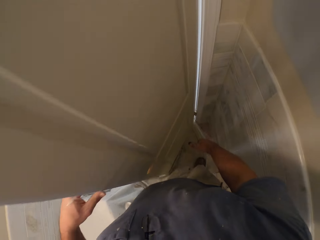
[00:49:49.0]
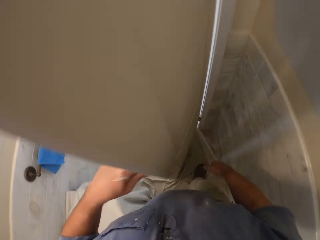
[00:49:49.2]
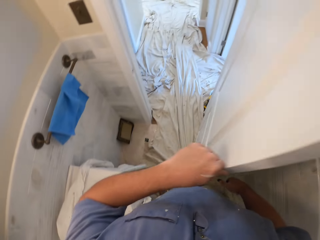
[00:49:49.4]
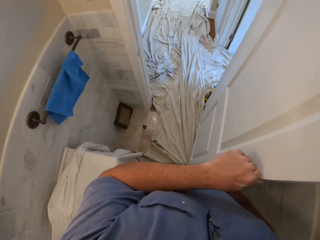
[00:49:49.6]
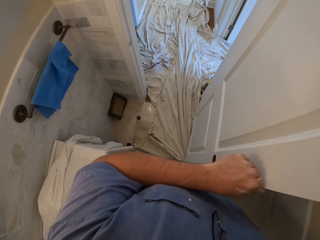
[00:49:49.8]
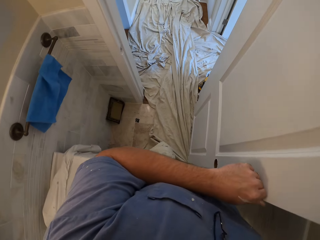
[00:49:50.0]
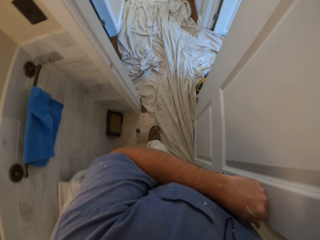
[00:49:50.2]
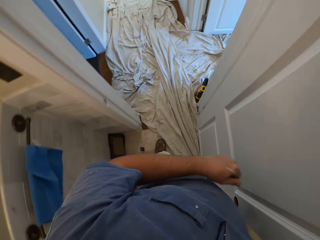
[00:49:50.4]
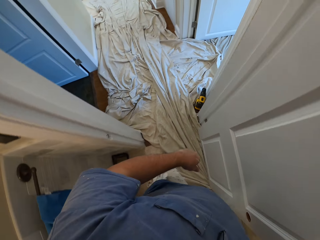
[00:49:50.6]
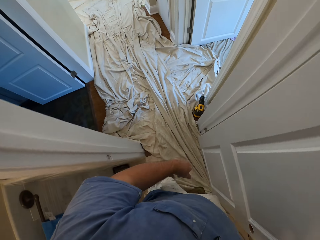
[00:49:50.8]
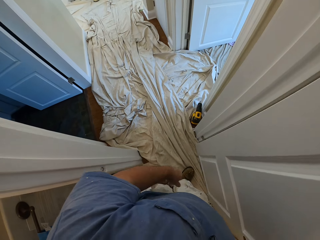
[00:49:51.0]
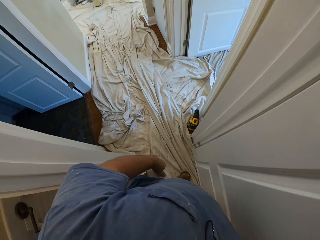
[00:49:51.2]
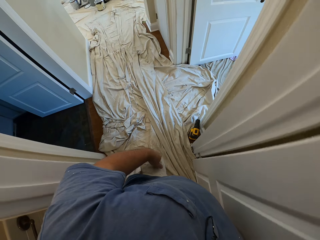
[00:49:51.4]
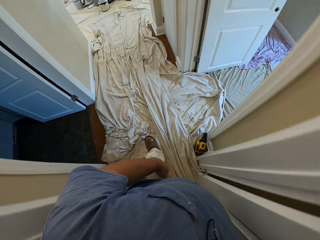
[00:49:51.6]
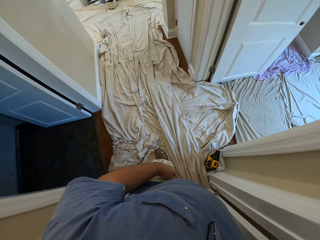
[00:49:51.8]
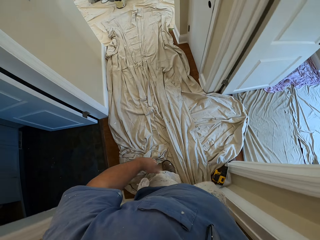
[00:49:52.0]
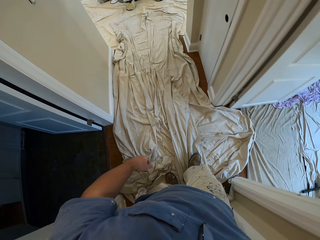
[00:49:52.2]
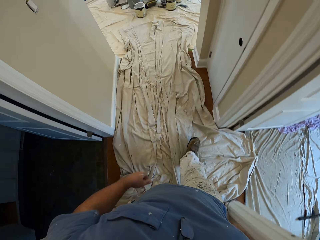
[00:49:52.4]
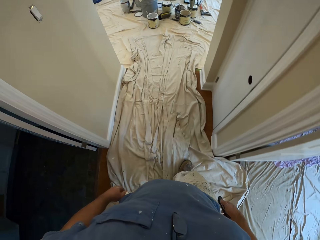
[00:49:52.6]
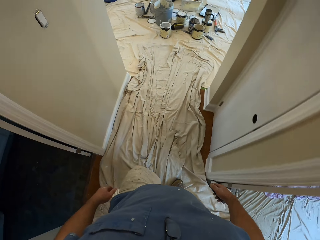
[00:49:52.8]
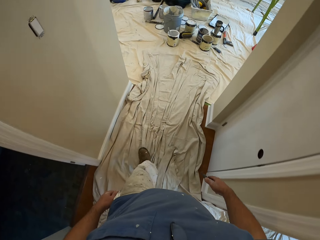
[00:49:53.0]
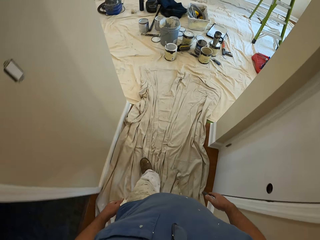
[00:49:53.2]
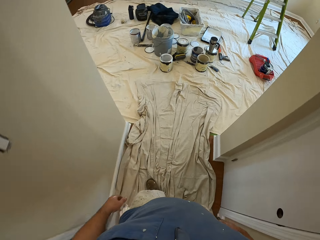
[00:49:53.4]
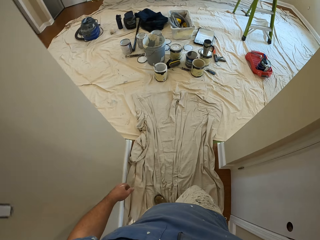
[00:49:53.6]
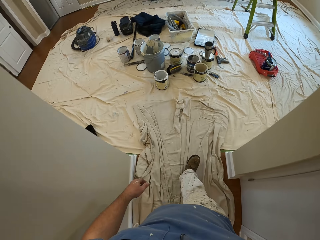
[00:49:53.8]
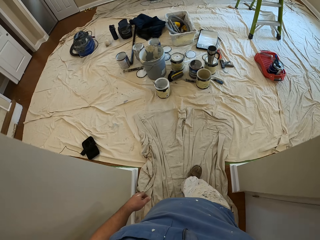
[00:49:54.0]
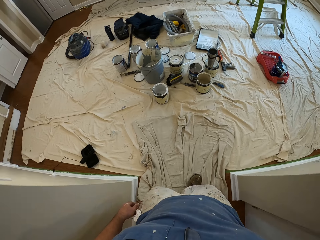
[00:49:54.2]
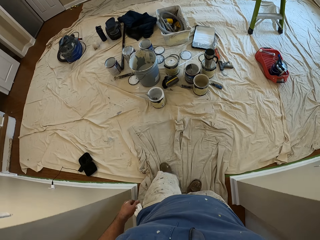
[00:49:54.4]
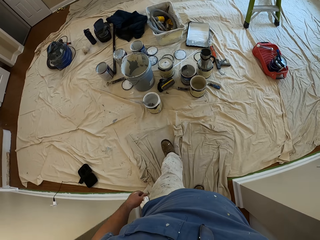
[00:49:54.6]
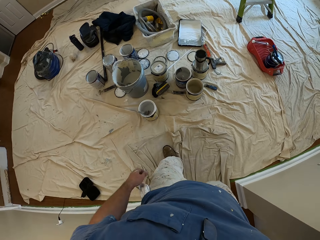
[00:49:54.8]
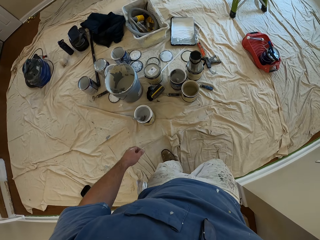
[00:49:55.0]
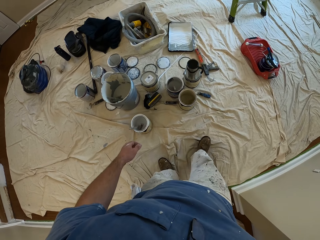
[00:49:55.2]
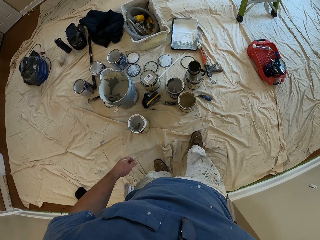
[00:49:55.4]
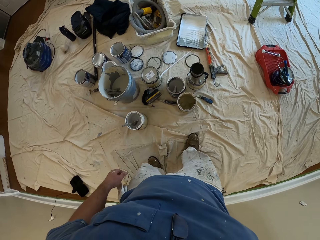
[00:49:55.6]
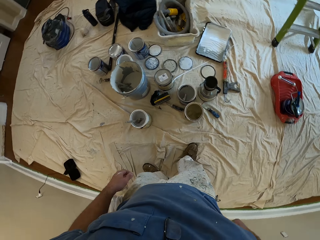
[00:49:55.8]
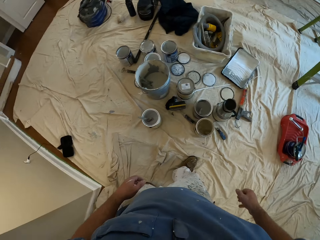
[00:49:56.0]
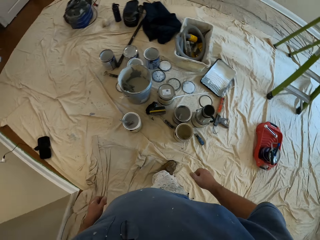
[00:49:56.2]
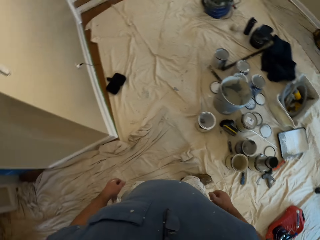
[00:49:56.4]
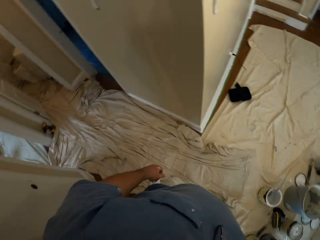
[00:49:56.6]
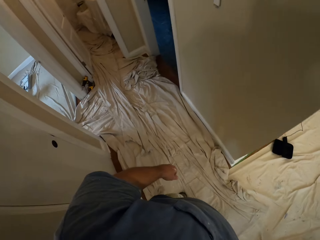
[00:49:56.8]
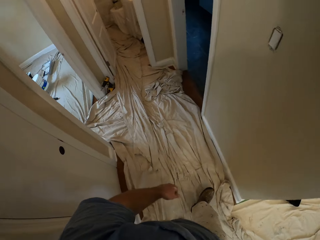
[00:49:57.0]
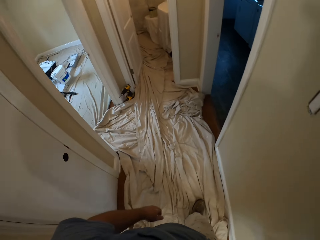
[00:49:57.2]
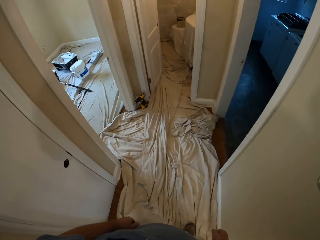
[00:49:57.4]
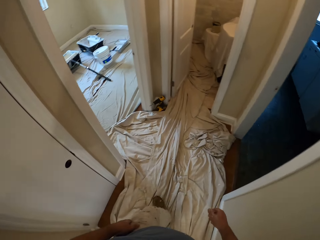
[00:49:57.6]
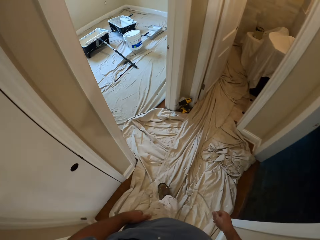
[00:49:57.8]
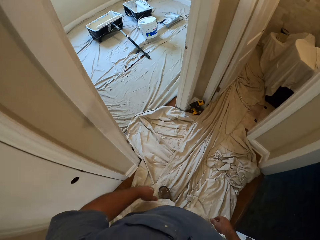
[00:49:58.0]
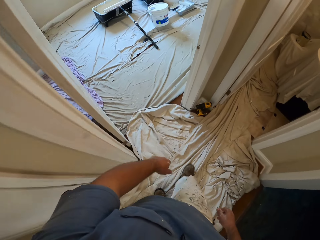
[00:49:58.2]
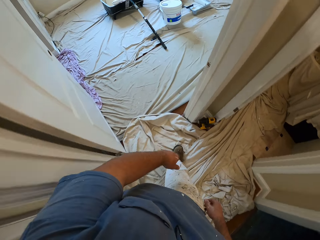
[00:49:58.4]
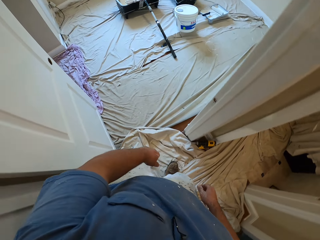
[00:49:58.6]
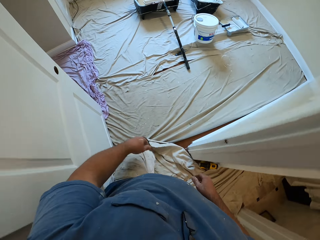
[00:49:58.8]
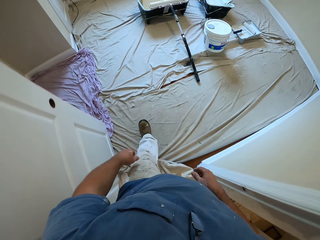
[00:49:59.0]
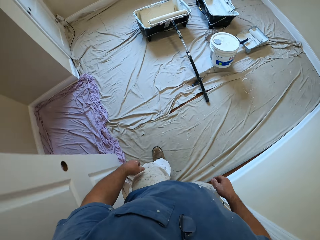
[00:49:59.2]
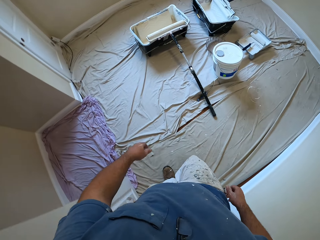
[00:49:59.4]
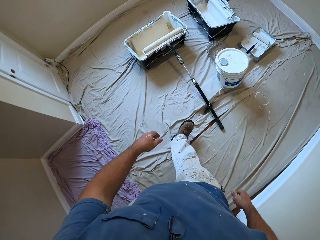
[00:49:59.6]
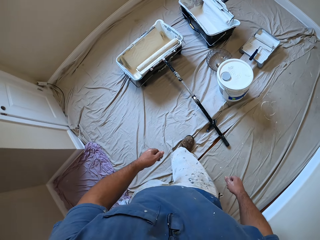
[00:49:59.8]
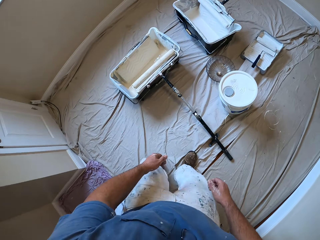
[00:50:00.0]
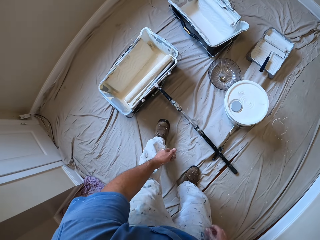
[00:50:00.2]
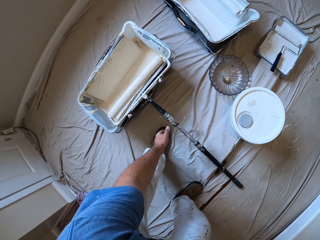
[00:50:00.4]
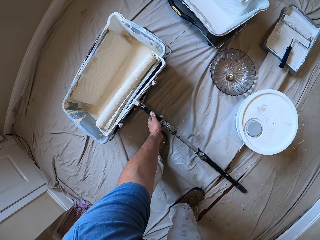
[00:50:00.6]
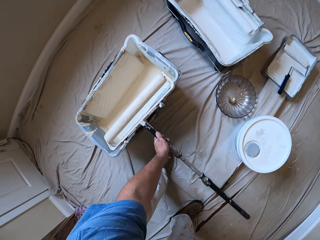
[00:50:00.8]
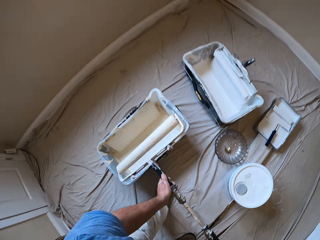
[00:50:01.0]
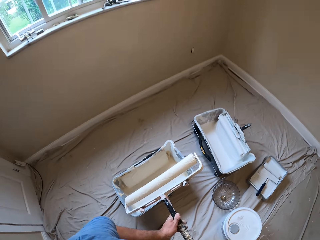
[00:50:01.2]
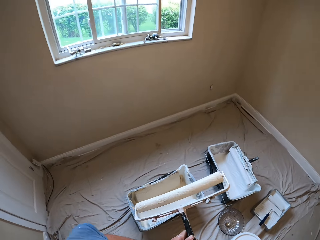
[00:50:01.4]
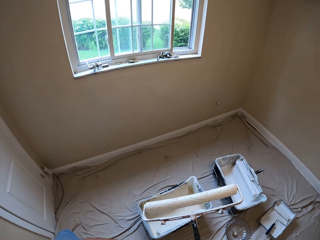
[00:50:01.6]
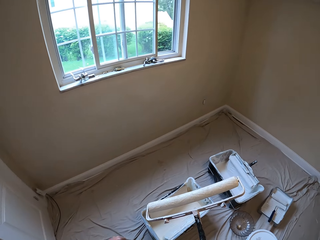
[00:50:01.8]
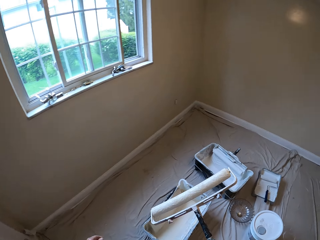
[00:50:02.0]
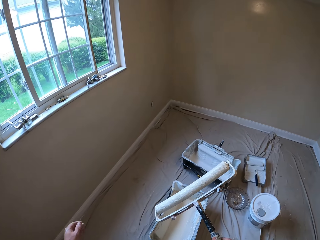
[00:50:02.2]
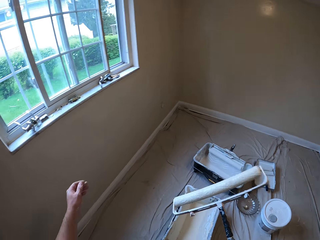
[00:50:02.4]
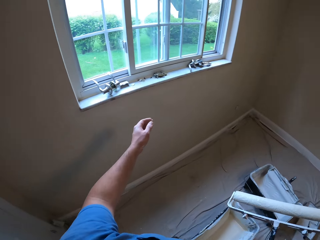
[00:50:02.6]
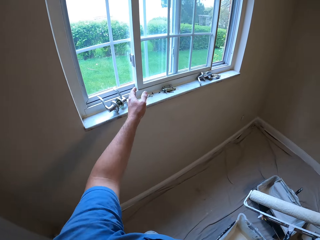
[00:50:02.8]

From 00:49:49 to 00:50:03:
The camera wearer opens the door. He walks out of a room to another room. He turns to another direction. He stops walking. He walks into another room where a paint container is. He bends down. He picks up a paint roller with his left hand and stands up.

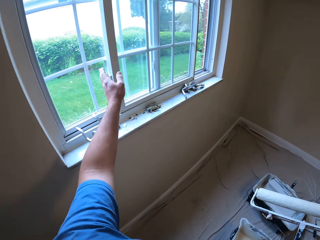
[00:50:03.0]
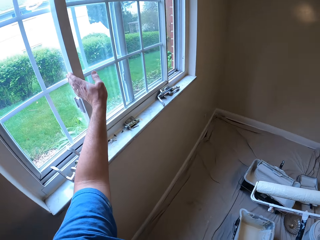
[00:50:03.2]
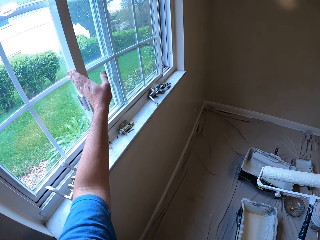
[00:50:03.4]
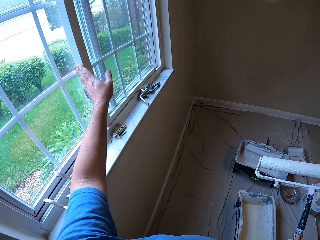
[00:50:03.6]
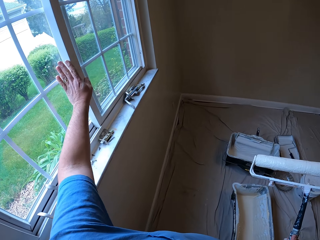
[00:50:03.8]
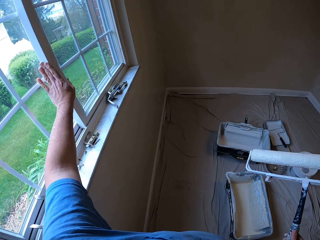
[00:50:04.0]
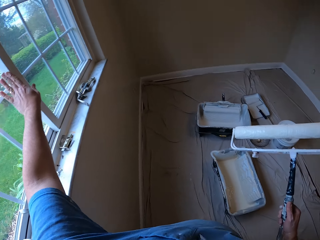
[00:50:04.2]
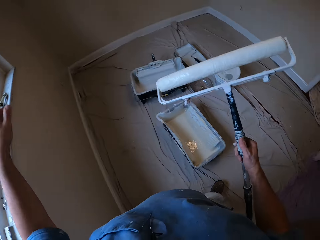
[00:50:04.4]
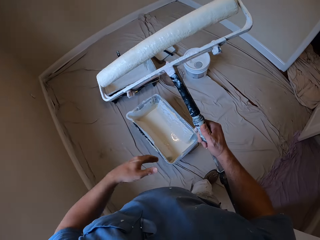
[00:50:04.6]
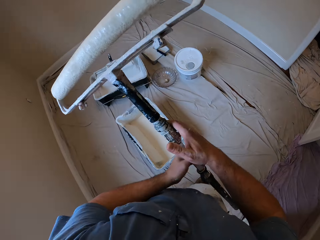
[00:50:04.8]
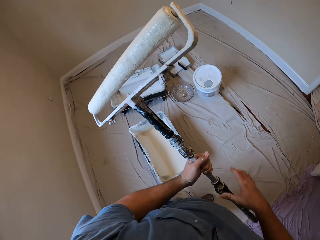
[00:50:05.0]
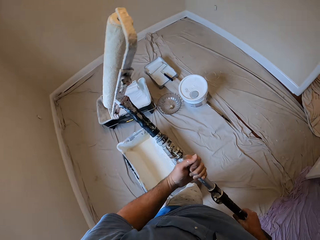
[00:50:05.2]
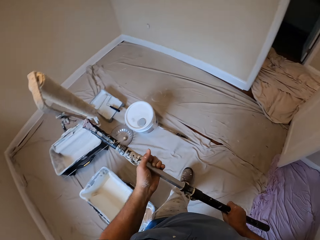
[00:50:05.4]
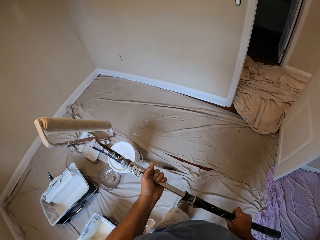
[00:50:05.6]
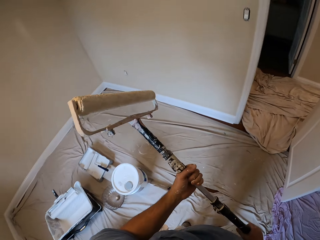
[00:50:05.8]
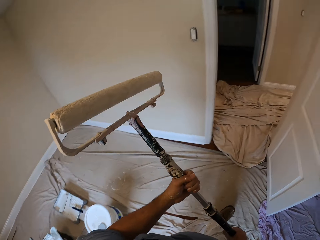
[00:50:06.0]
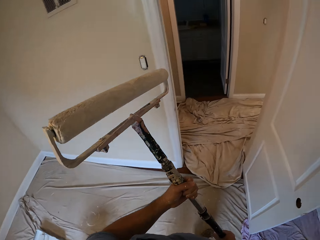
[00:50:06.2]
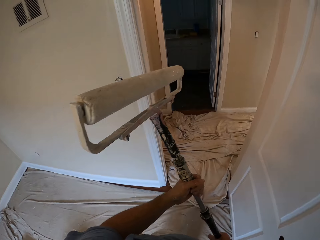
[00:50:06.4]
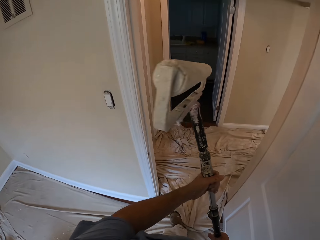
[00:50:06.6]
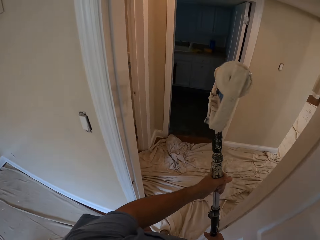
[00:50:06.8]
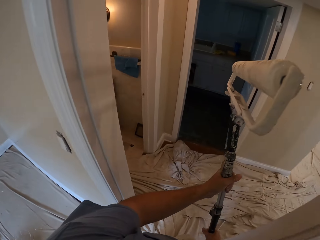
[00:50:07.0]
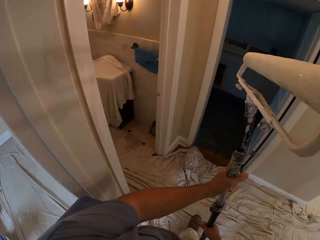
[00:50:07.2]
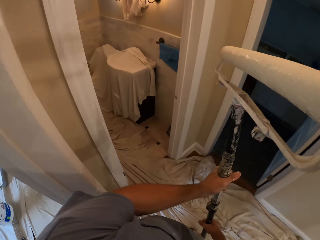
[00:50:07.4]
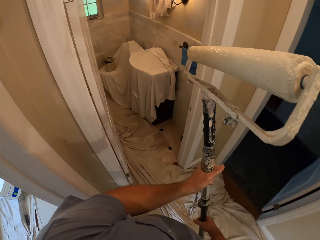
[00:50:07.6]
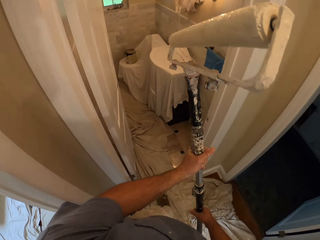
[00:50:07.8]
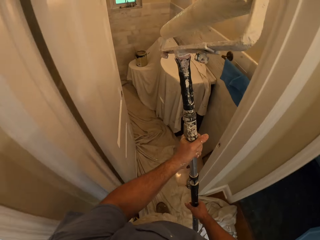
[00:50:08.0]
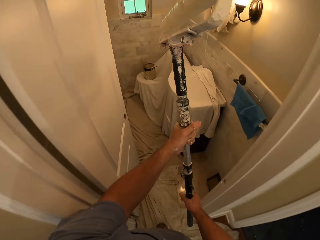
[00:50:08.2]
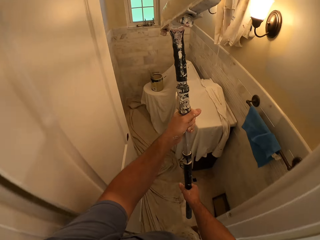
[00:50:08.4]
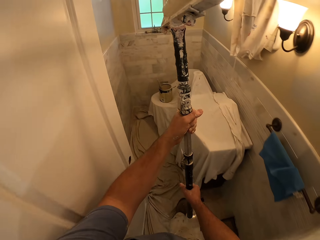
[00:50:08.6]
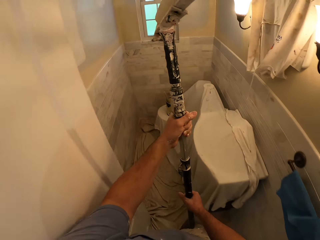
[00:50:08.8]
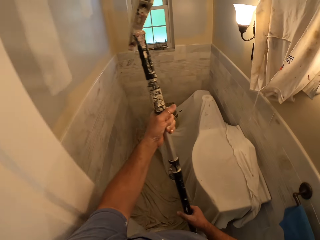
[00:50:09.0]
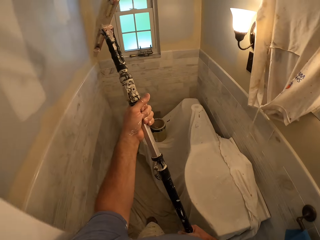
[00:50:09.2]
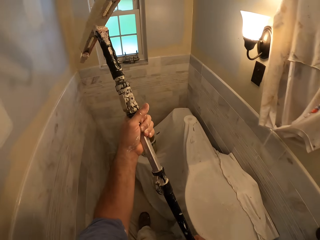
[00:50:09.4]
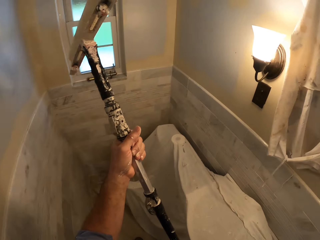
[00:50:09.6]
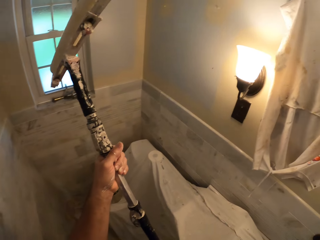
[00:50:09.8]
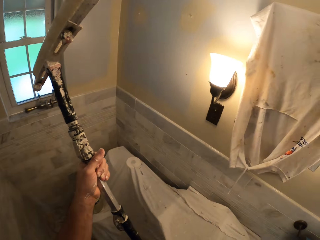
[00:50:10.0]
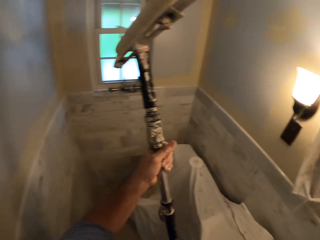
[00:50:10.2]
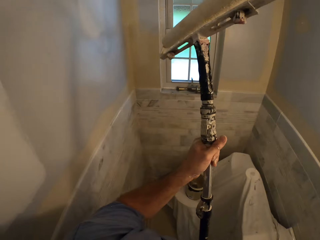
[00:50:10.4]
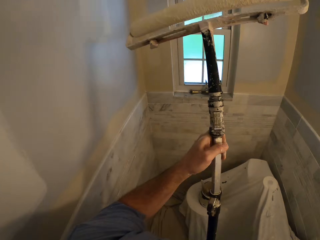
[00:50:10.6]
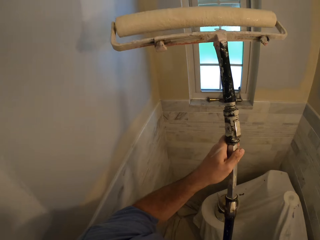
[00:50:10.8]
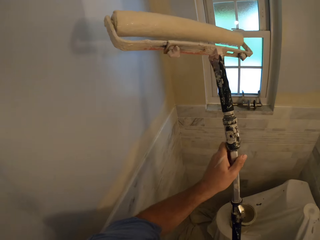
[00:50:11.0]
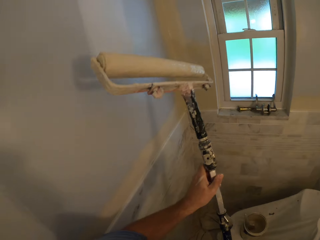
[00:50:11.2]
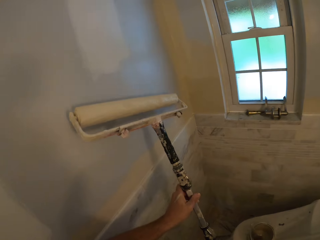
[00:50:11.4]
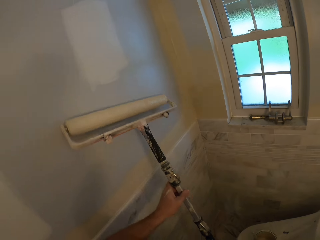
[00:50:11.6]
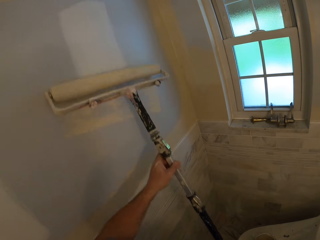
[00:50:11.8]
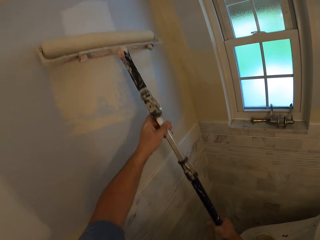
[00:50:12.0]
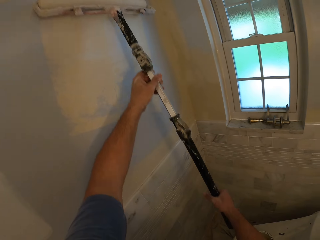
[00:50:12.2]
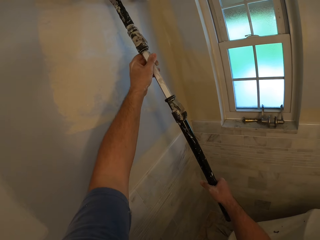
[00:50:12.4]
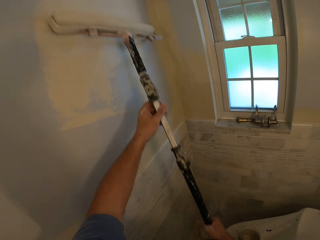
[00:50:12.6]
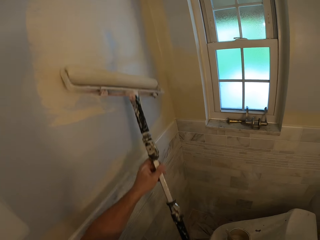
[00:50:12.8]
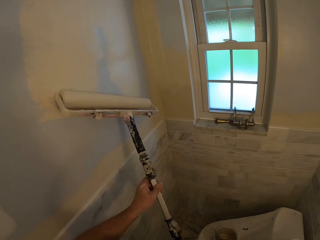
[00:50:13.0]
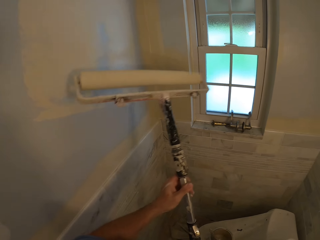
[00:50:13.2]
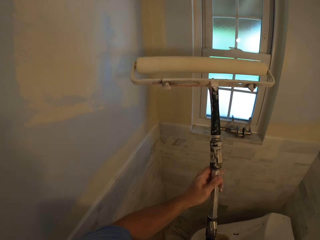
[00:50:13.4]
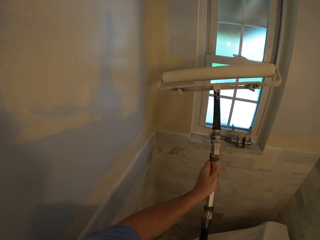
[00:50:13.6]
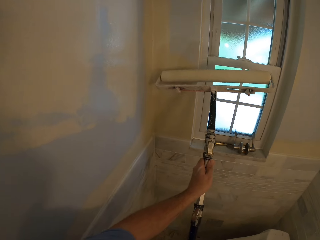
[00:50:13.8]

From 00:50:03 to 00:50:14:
The camera wearer slides a window in the room with his left hand. He holds the paint roller with both hands. He walks away with the paint roller into the first room. He paints the walls in the room with the paint roller.
